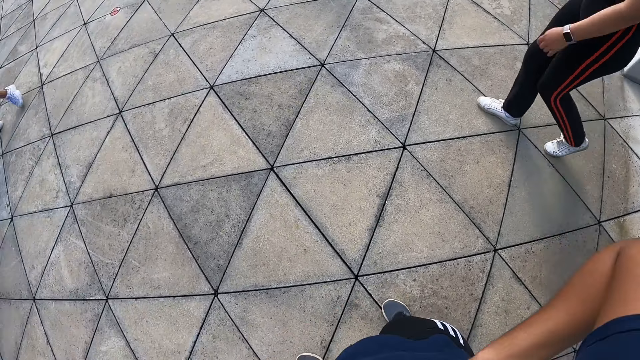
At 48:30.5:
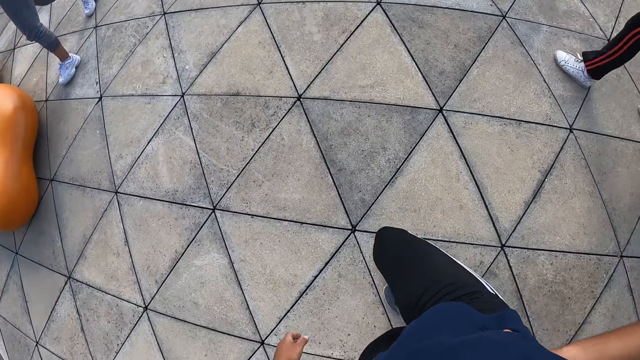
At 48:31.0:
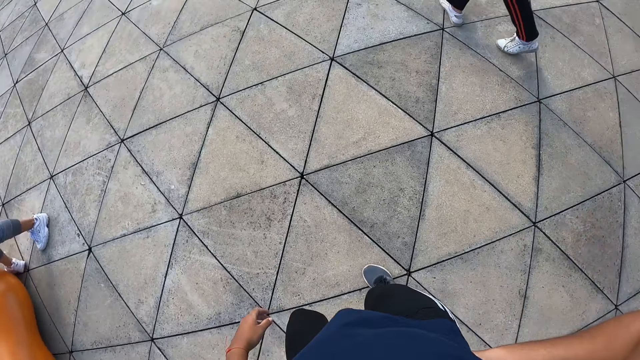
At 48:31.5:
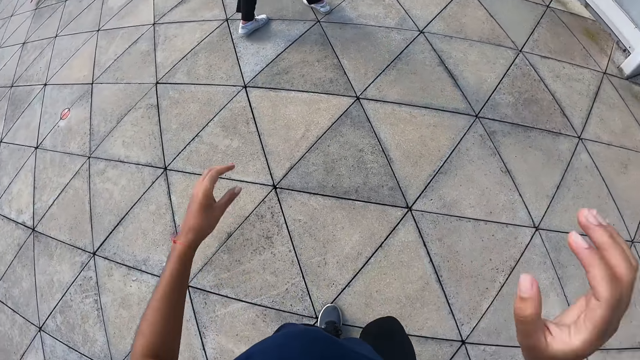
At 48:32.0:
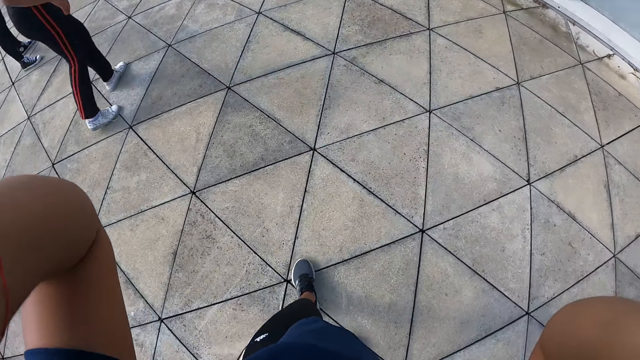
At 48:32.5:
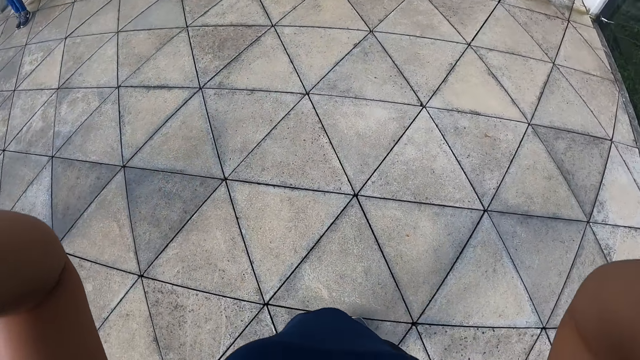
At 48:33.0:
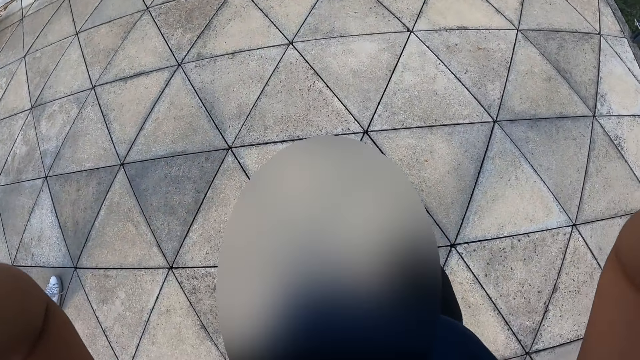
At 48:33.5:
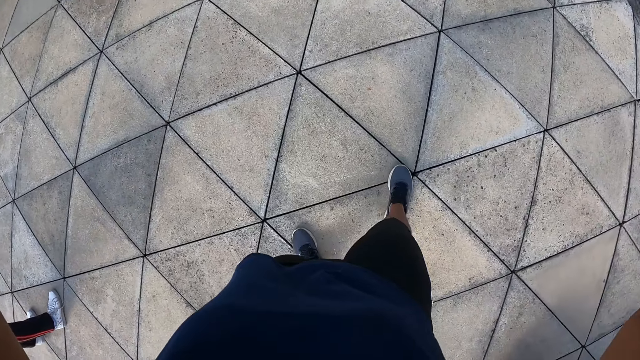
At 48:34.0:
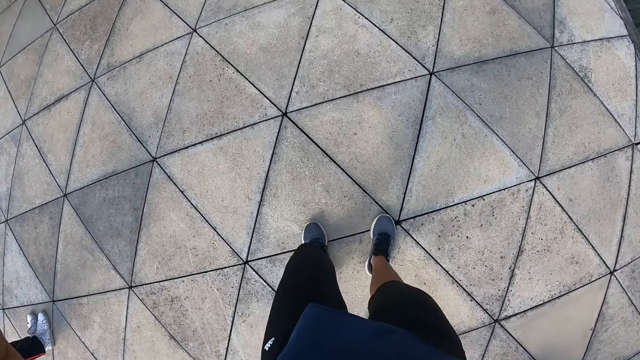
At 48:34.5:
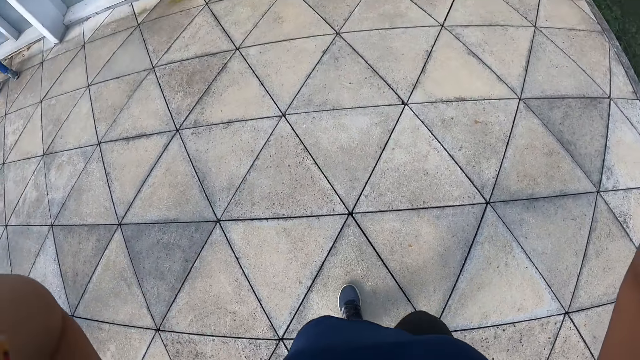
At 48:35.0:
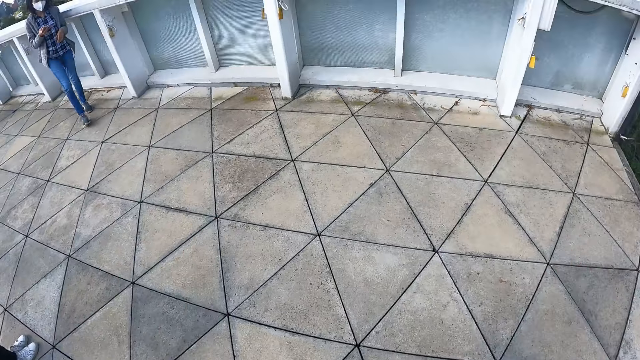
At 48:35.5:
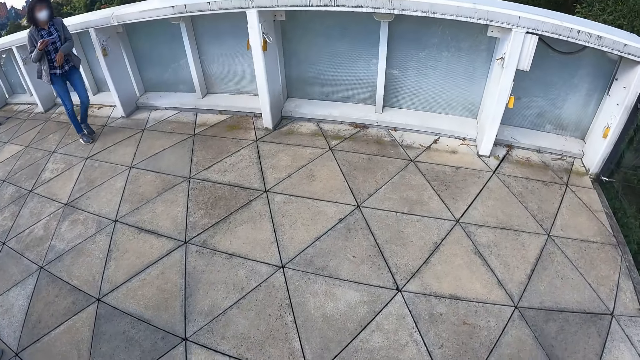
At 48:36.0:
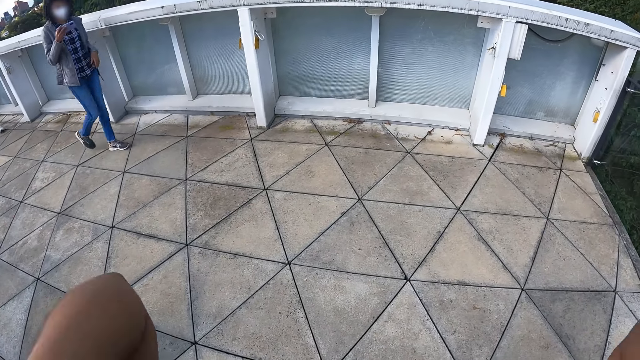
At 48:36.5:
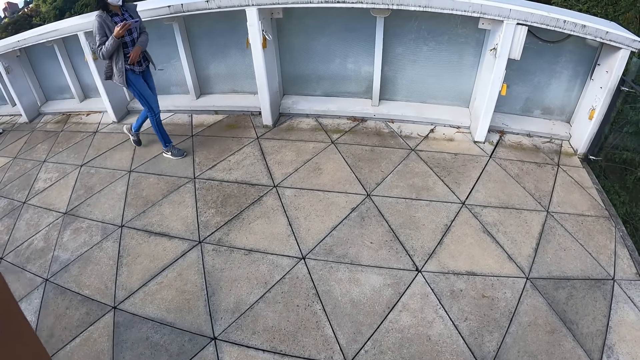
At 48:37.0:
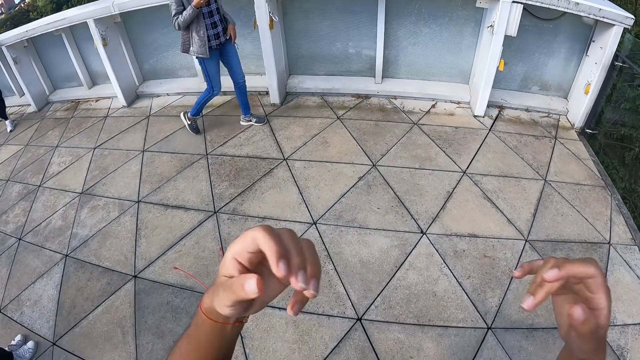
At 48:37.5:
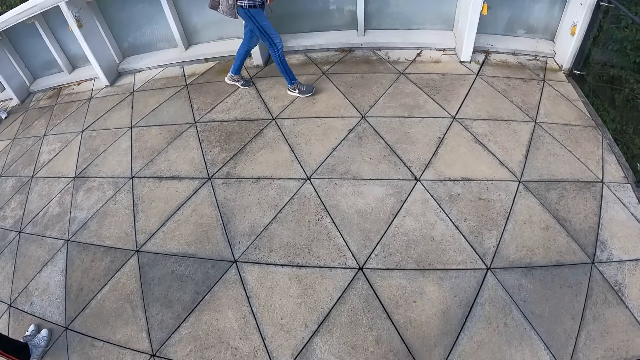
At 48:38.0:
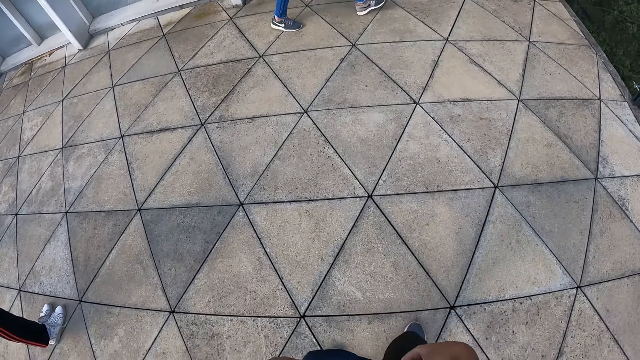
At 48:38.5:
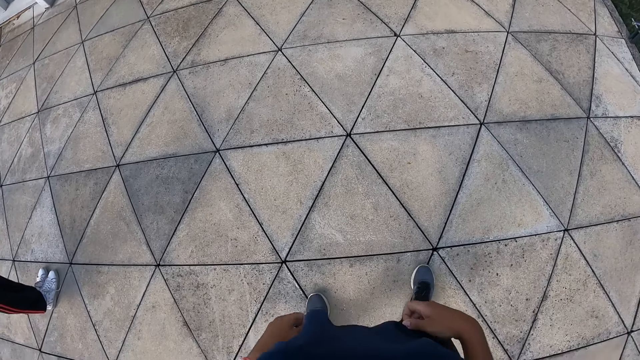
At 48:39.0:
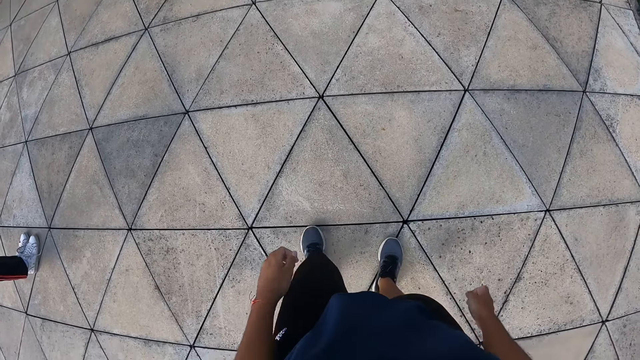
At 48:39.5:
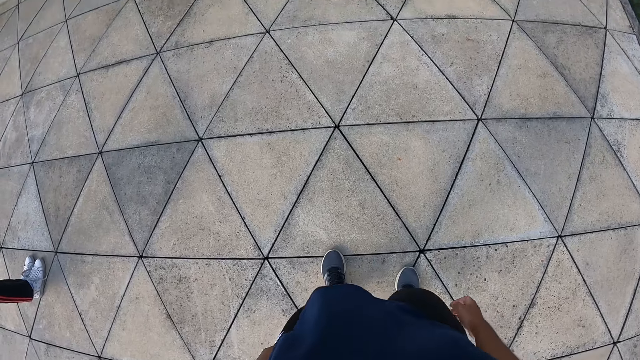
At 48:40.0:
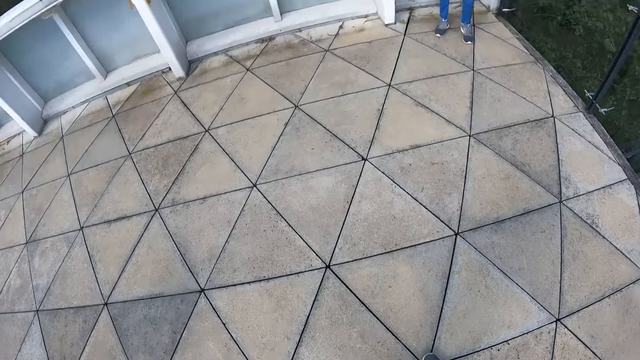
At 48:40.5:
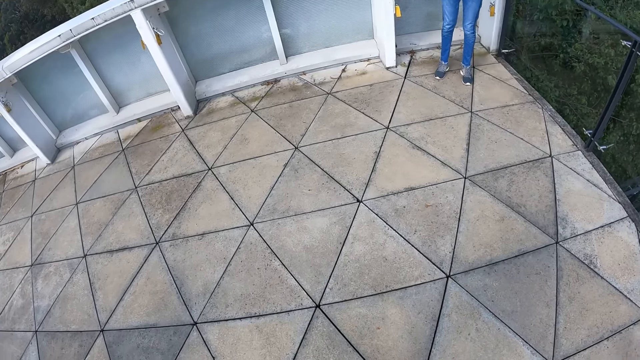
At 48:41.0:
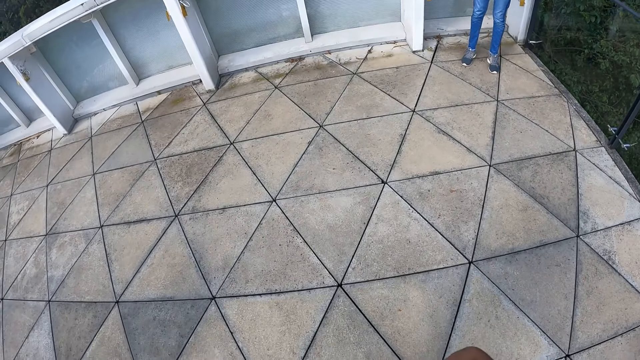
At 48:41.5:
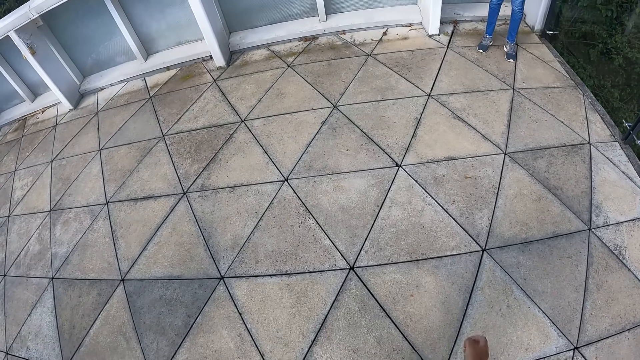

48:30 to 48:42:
The camera wearer walks around on the floor. She adjusts the camera on her head with her hands. She looks around on the floor.

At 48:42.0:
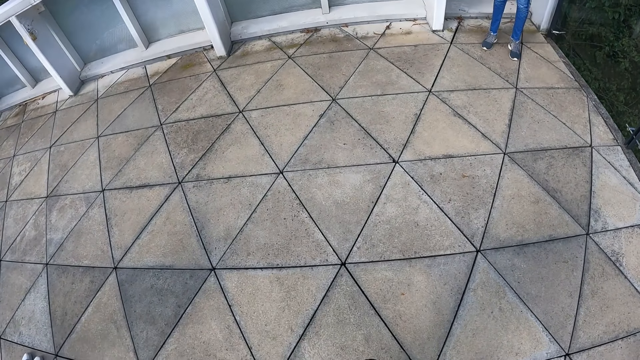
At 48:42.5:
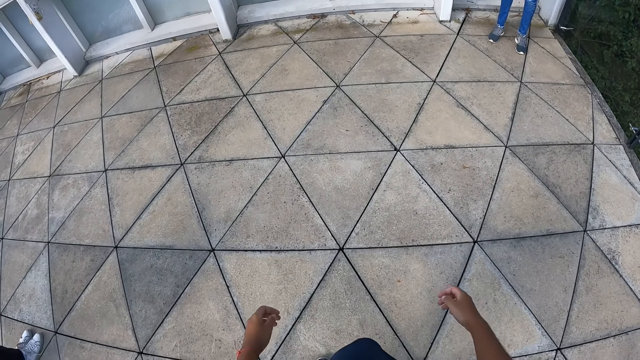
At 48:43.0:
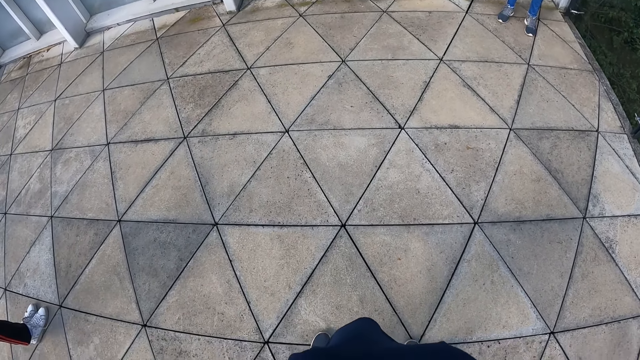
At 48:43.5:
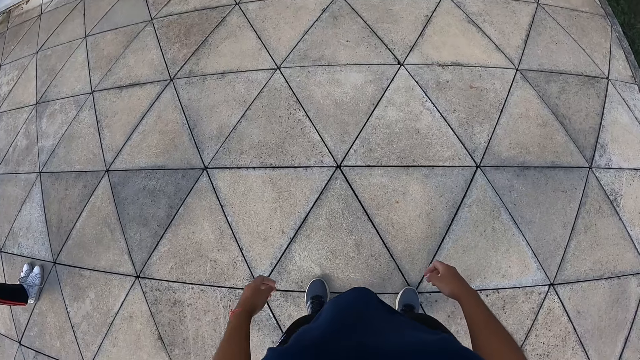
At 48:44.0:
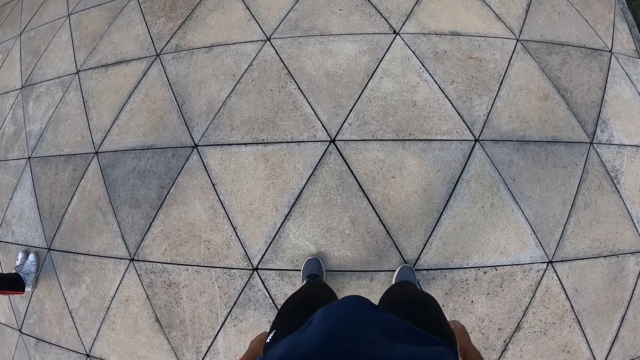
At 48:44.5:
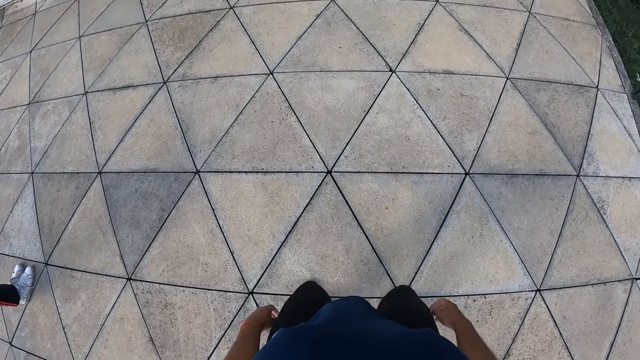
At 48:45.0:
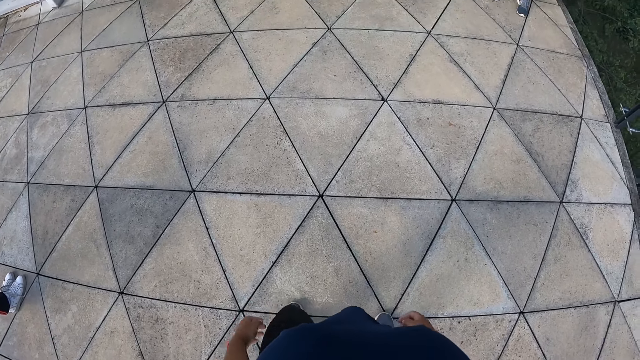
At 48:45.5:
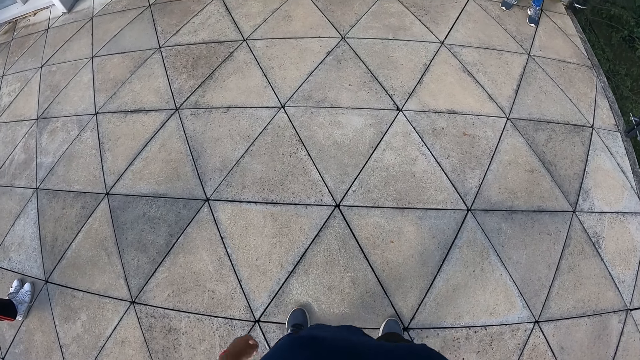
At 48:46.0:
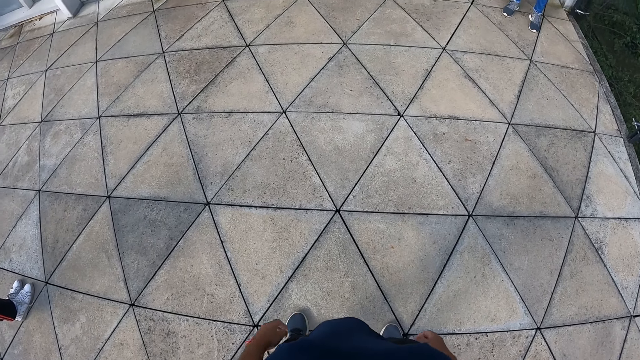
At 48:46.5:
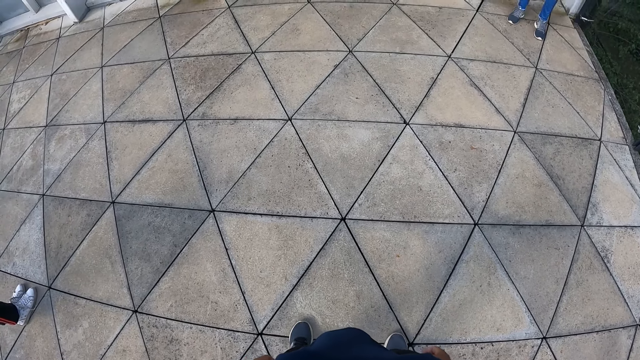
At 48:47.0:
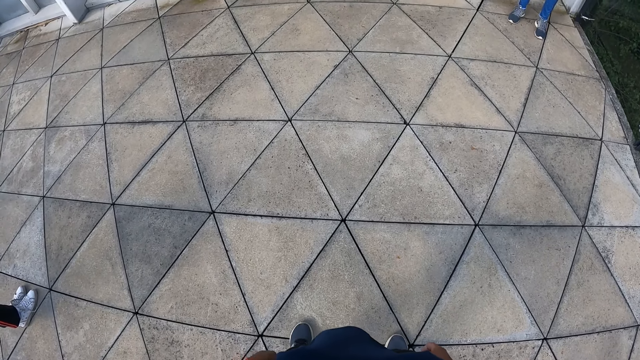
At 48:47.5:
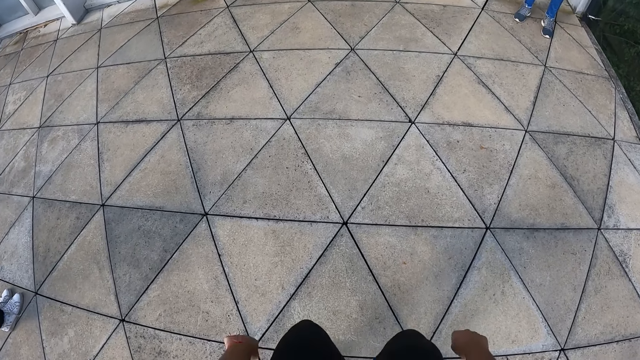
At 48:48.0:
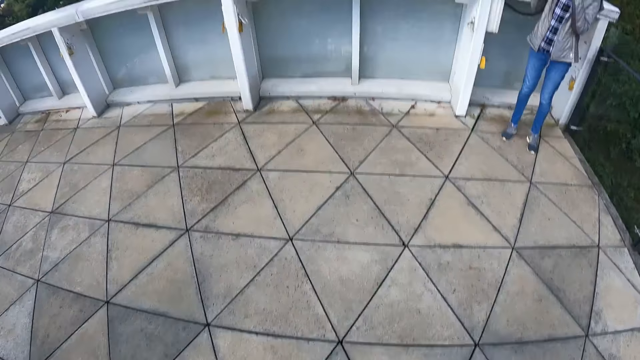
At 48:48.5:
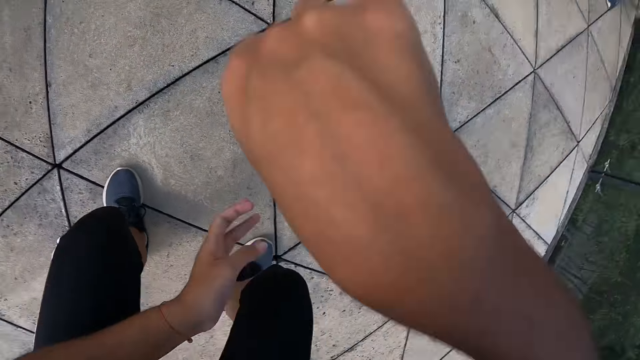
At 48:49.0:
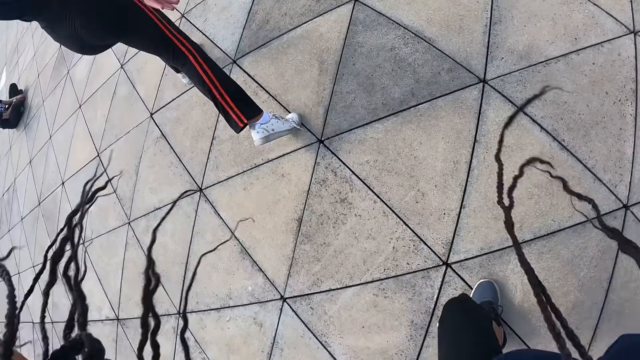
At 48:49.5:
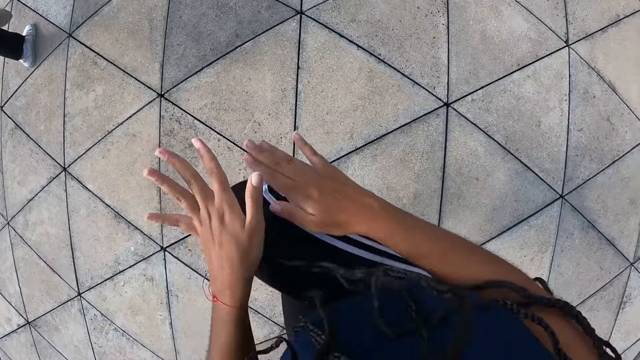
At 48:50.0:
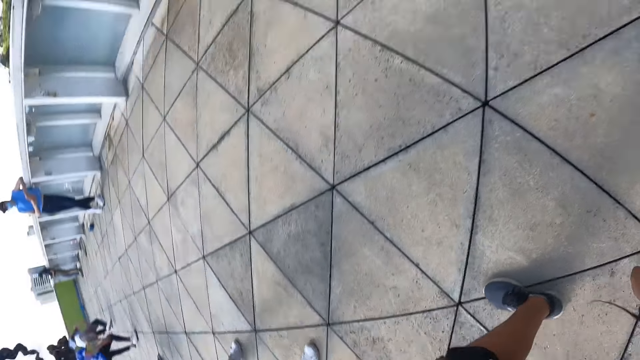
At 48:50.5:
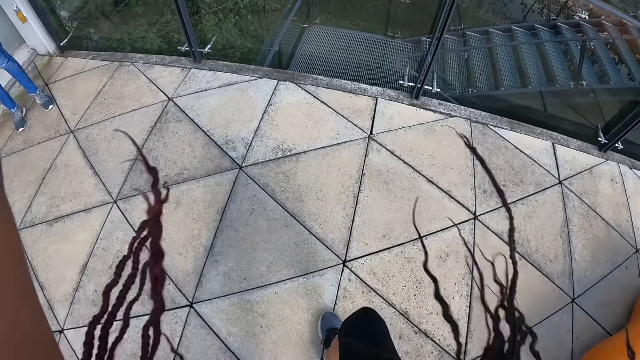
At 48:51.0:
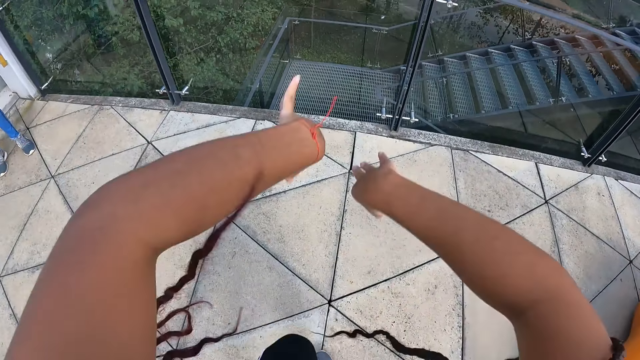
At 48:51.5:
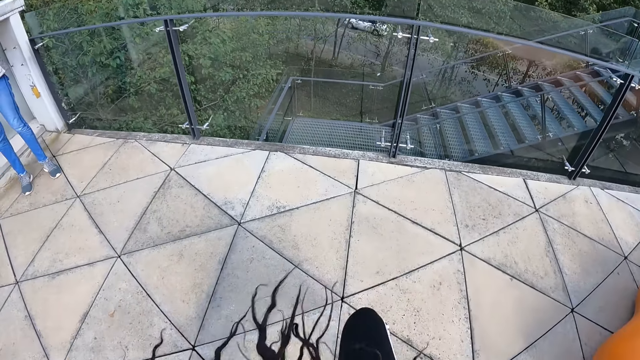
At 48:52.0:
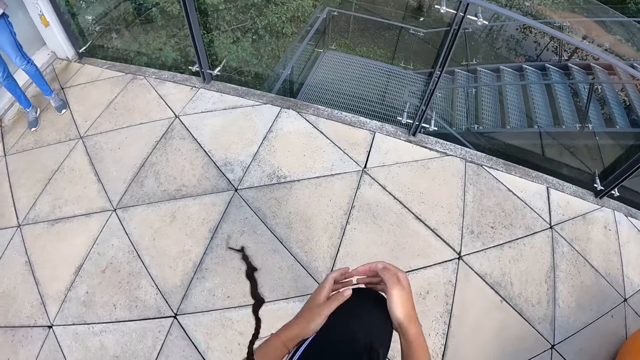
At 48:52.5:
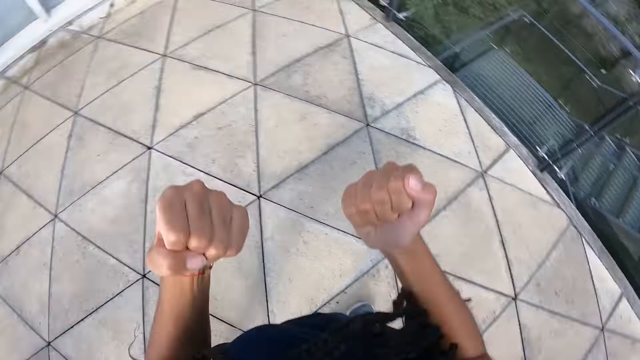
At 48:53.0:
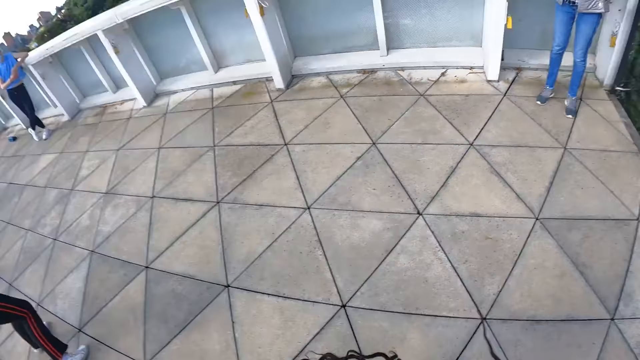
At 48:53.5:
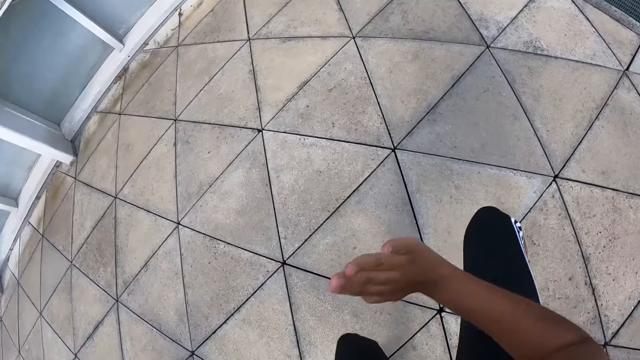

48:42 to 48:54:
The camera wearer dances outdoors on the floor with a group of people. A woman records a video of the people dancing with a phone in her hands.
